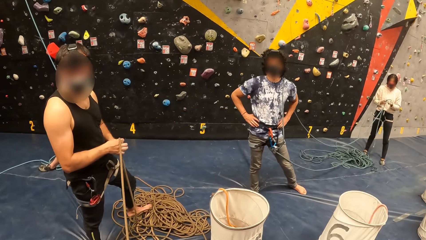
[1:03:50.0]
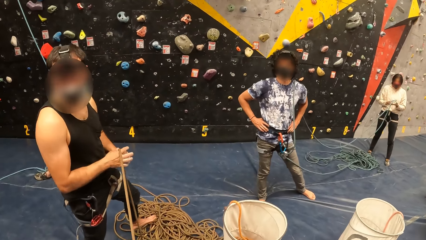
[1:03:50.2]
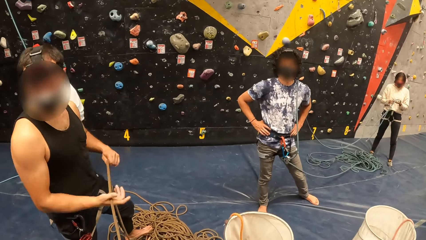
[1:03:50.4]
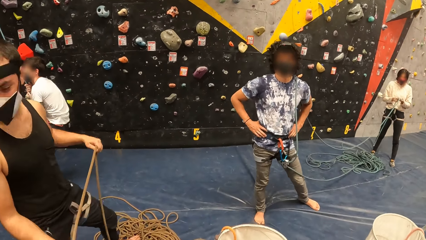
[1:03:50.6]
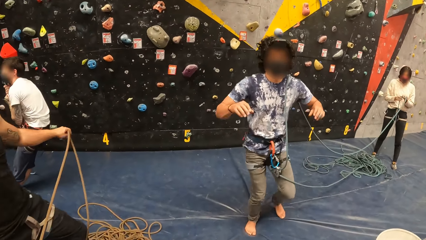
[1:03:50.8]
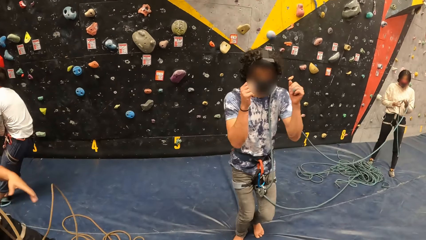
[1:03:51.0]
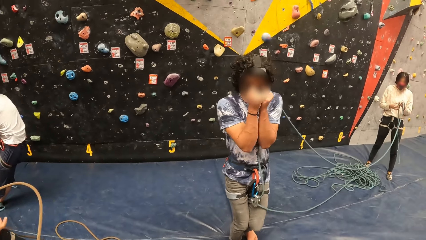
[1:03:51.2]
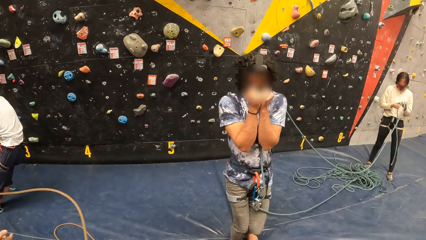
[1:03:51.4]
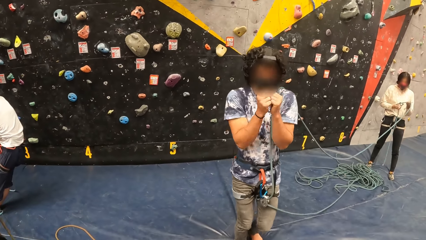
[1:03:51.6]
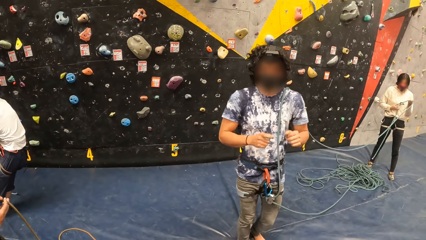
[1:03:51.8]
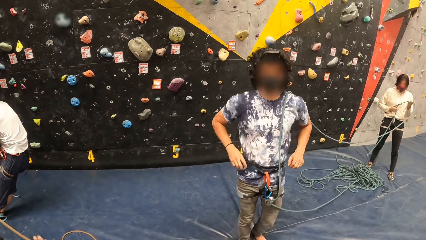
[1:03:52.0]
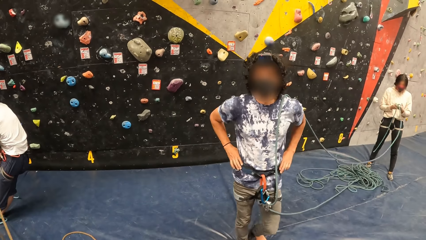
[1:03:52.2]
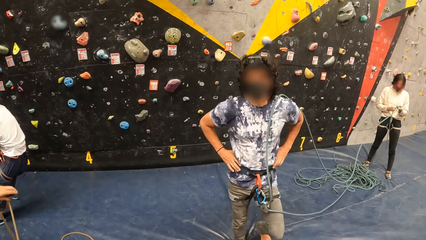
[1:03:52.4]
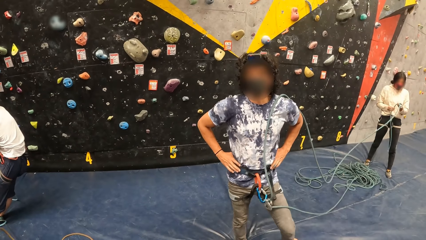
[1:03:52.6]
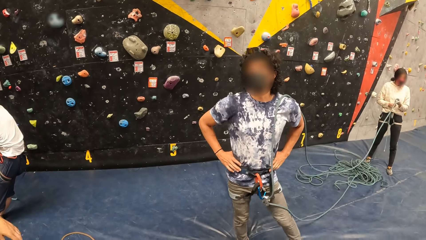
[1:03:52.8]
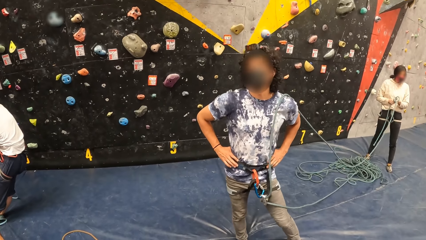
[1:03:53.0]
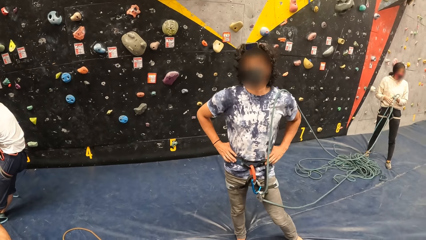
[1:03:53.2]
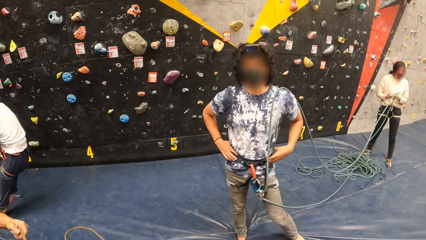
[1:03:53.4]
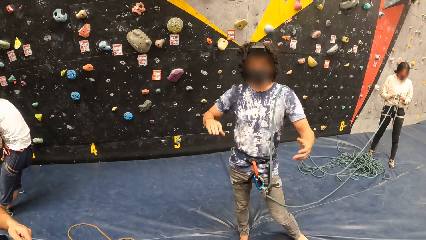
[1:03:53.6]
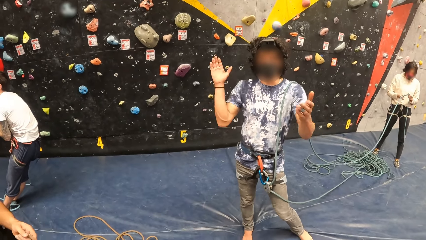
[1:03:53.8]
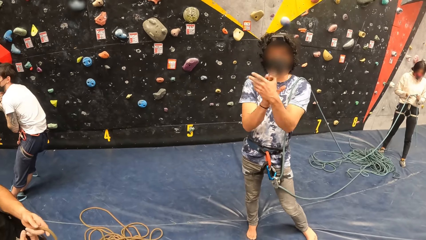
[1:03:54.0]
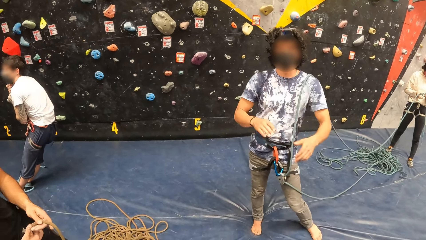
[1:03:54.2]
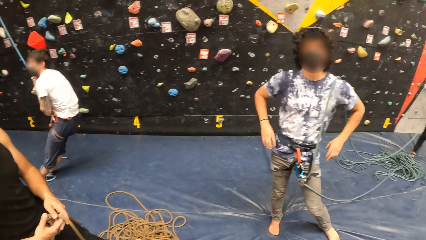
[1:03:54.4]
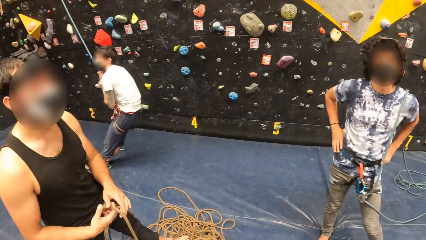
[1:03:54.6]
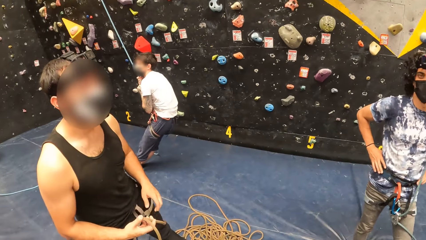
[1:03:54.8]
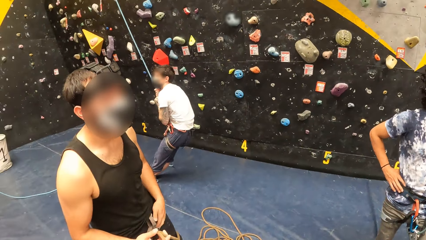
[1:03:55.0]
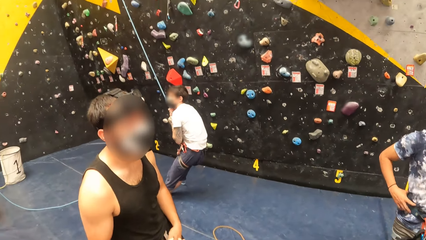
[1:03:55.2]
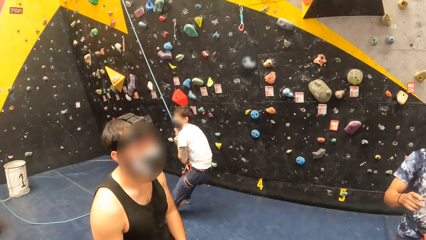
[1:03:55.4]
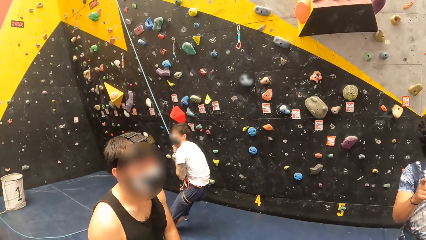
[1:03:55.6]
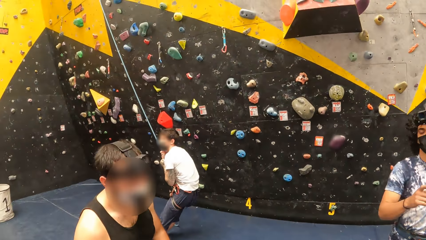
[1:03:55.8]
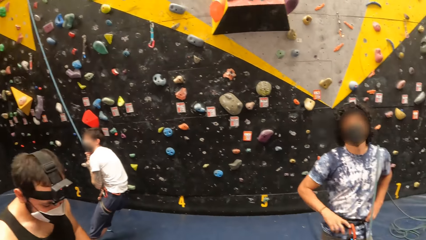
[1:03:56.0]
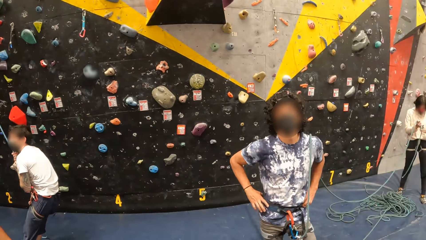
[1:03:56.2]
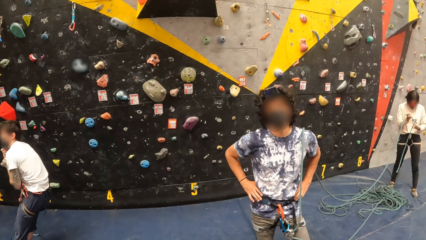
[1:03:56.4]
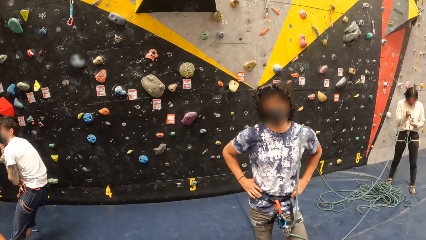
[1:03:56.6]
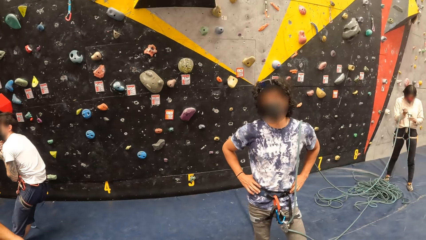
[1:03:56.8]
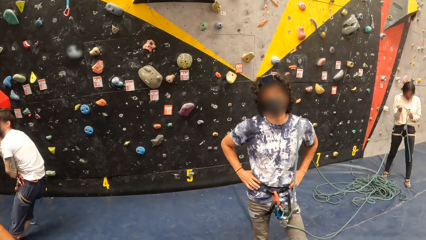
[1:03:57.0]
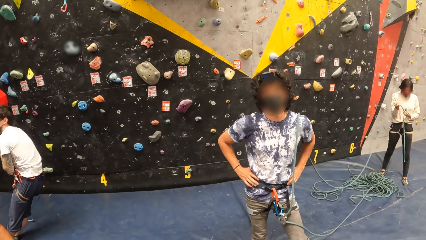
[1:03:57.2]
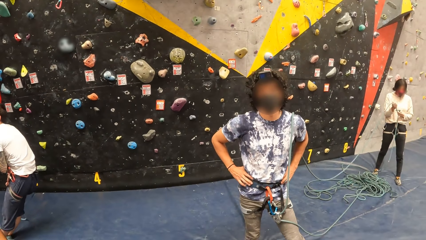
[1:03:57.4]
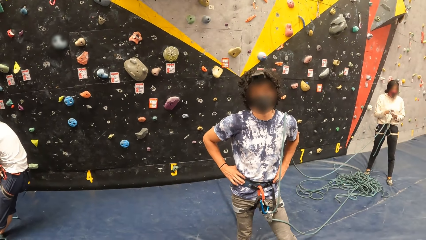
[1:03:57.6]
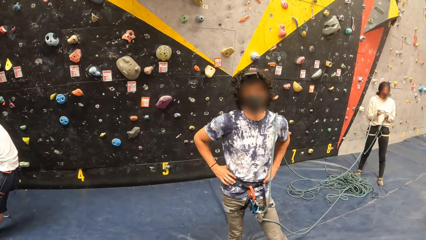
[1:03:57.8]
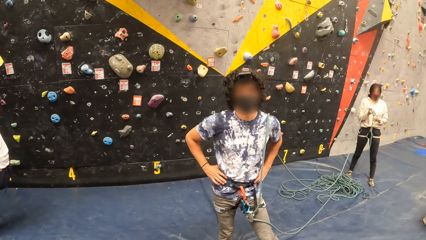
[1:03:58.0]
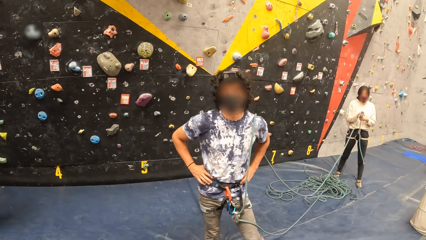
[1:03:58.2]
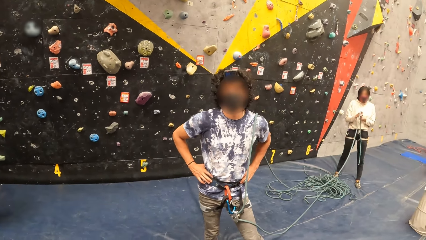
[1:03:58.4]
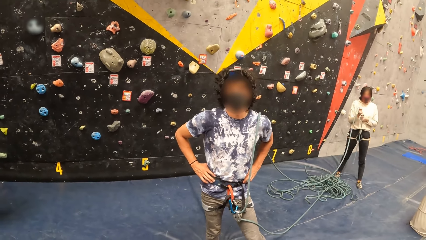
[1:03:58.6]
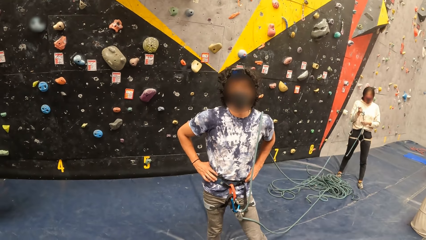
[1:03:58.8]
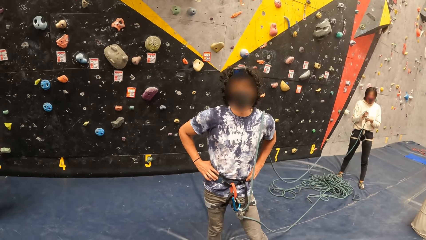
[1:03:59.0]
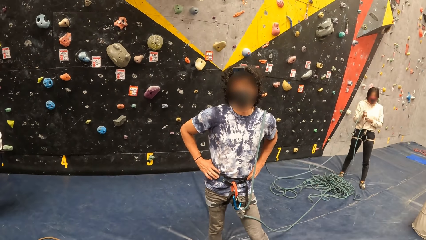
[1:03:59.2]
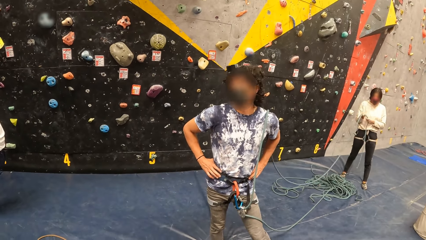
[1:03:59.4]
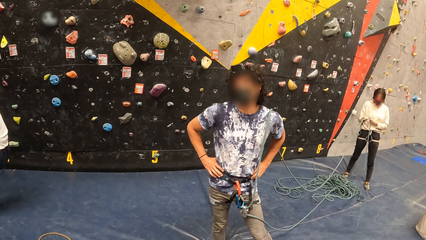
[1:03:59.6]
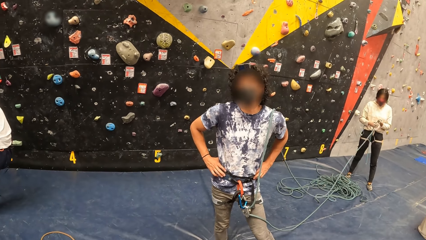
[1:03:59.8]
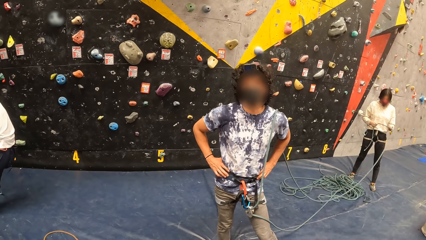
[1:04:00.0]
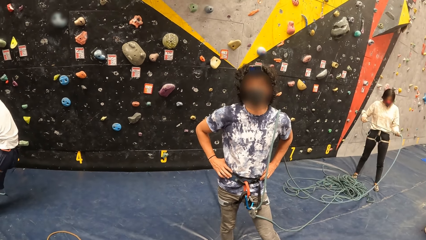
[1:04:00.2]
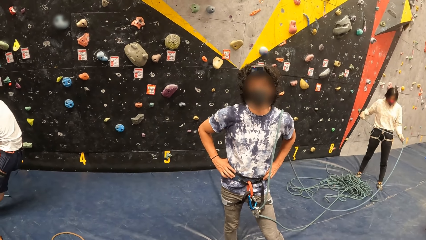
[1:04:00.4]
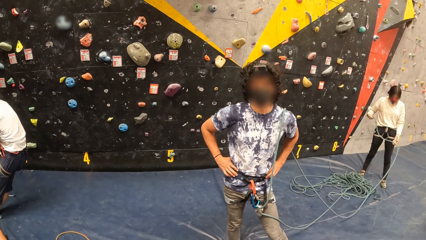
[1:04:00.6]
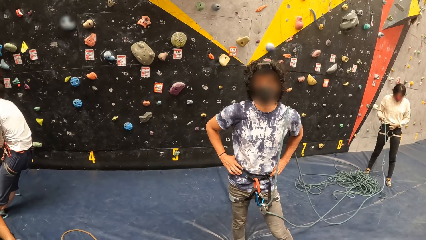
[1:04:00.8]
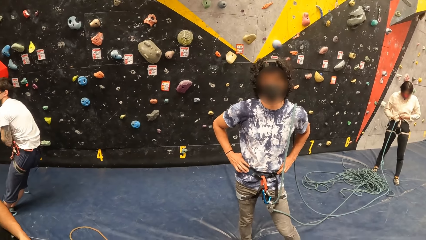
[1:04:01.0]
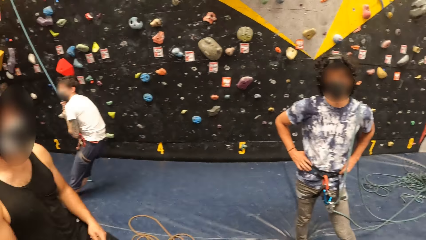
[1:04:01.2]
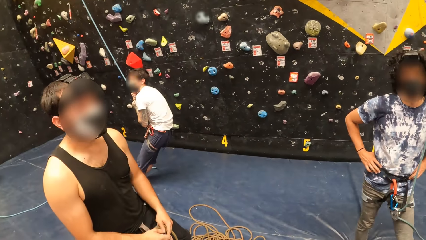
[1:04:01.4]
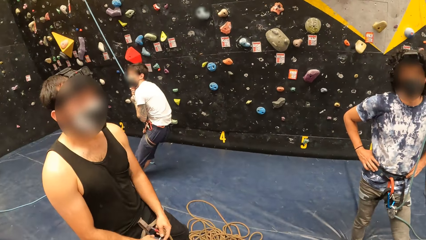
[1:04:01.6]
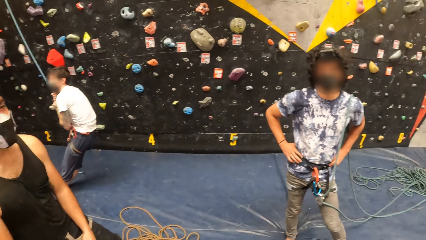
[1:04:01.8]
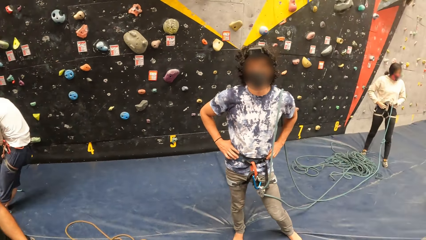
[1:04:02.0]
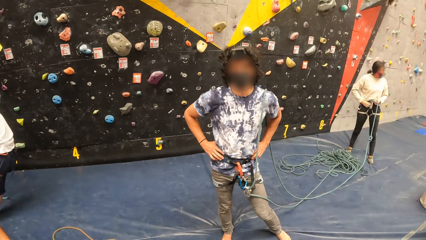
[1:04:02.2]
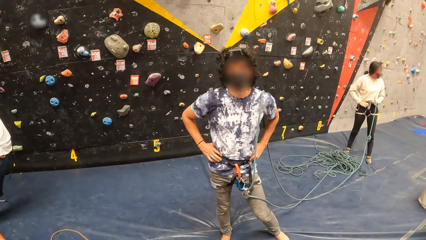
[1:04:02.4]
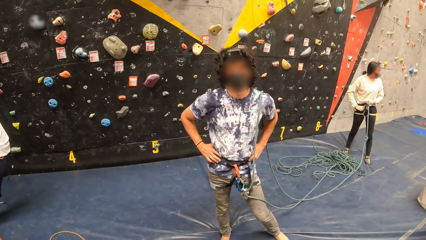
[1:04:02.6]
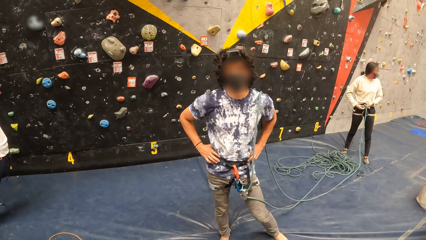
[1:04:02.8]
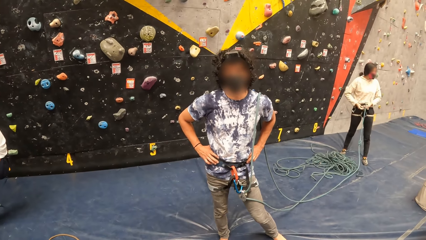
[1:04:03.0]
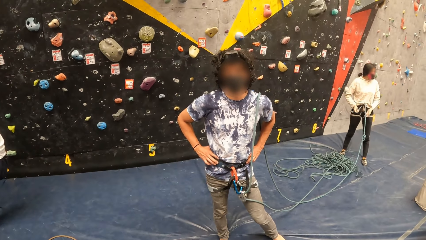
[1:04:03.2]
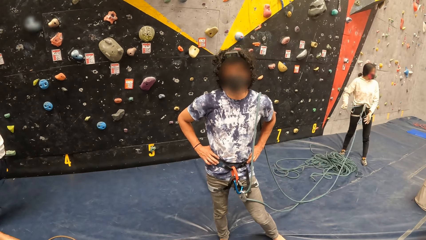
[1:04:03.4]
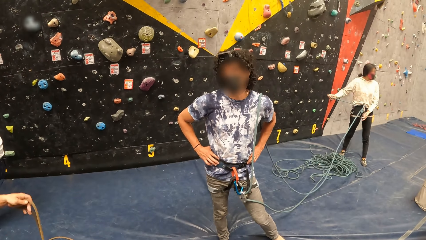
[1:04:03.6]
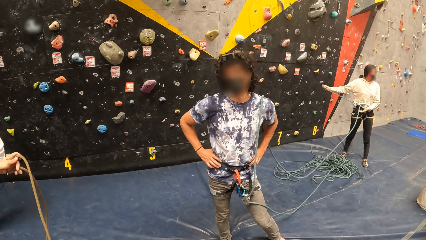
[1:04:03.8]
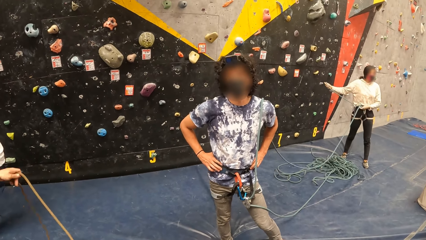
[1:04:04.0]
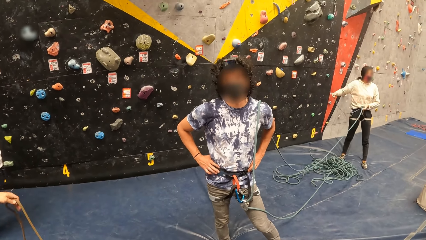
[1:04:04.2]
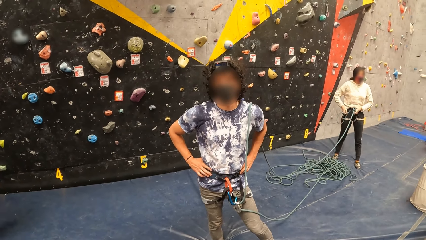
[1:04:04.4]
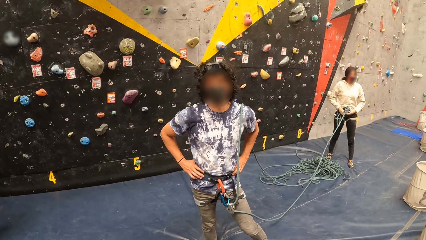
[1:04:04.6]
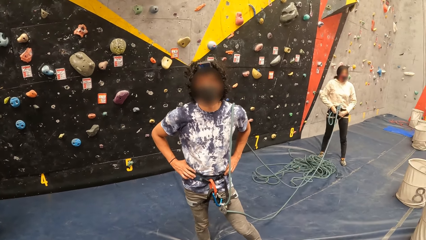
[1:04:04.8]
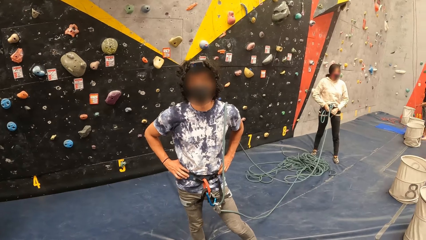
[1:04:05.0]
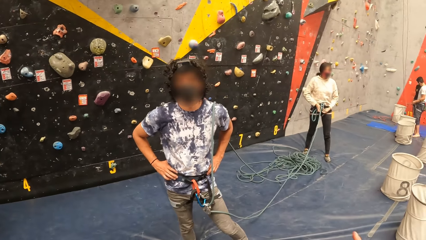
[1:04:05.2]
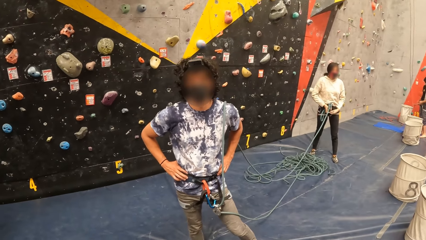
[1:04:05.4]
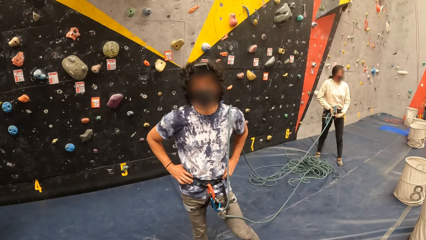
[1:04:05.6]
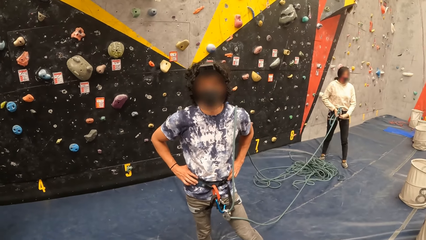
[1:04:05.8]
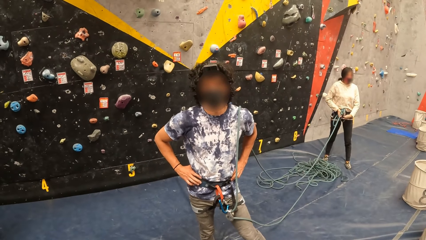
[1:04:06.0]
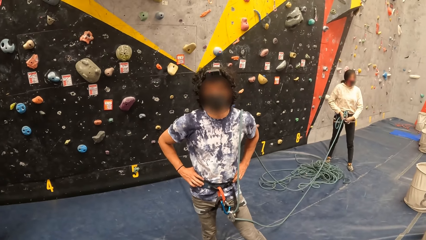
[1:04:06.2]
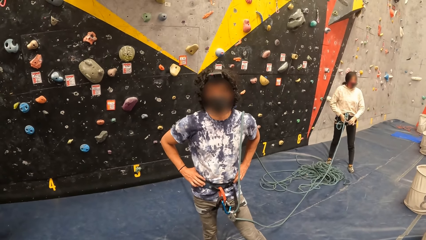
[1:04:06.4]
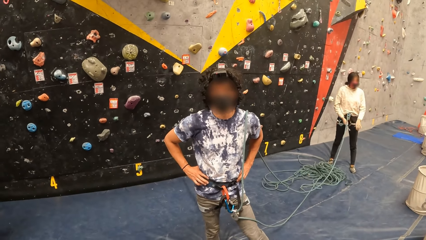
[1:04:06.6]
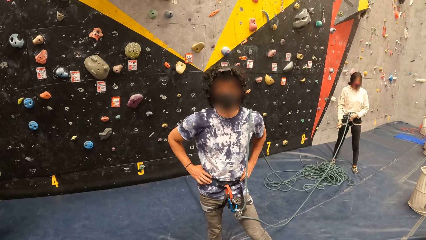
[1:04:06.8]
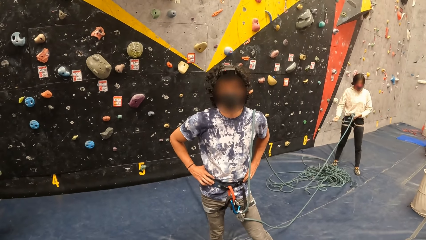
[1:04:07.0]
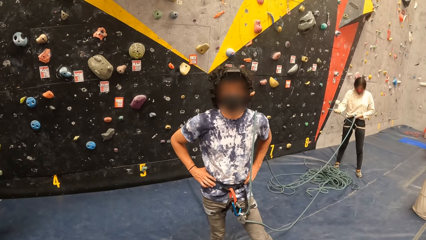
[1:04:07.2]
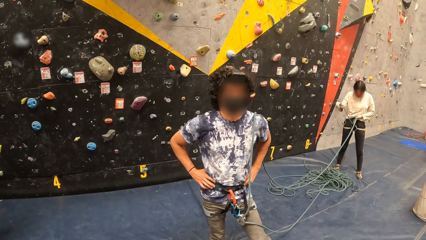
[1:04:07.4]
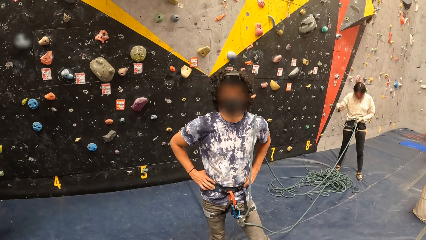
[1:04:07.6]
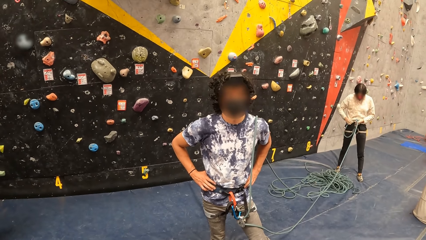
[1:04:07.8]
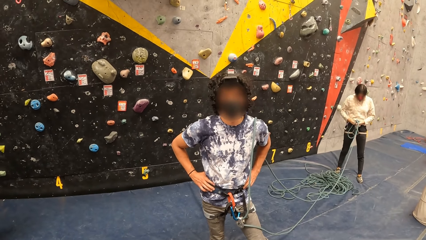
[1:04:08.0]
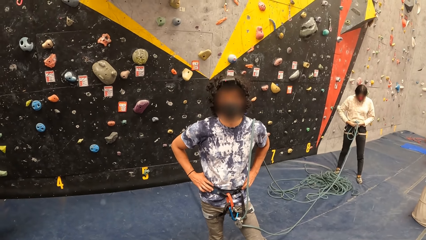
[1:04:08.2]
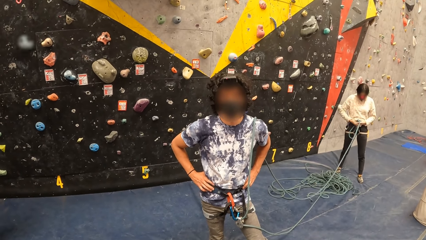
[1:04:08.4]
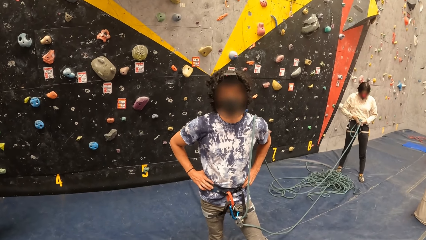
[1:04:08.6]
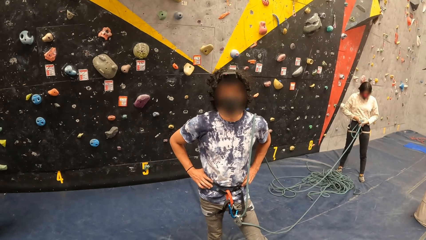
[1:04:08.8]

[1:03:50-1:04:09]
A person looks at the camera wearer. The person stretches climbing rope. Another person looks at the camera wearer. The other person holds hands together, lowers hand and holds waist. The camera wearer interacts with a man and looks around. The other person claps hand, gestures, holds waist, shakes head and talks to the camera wearer.
